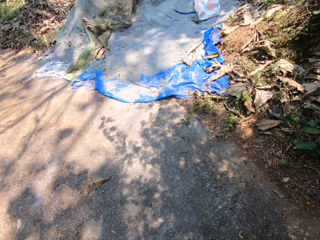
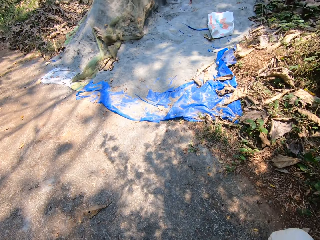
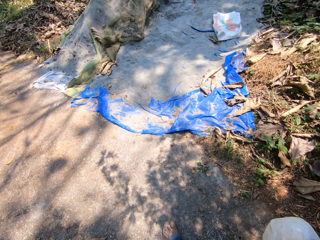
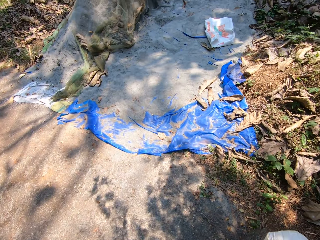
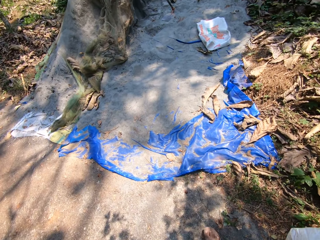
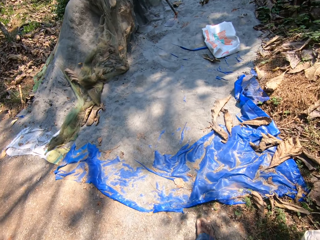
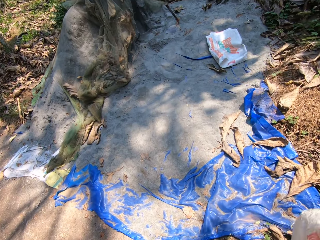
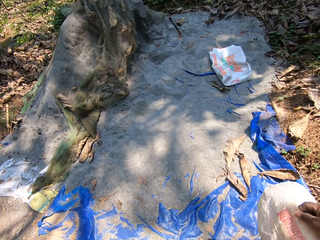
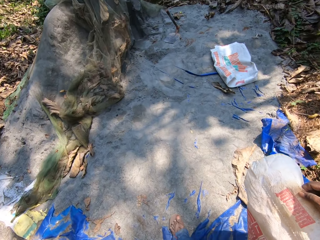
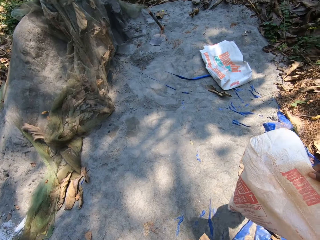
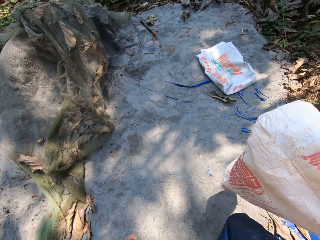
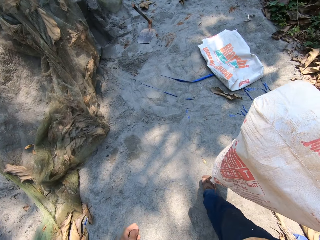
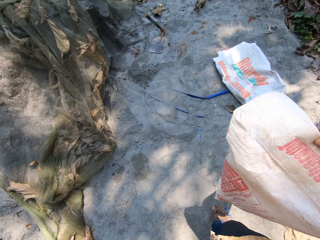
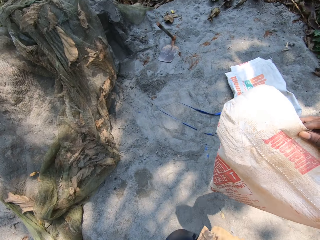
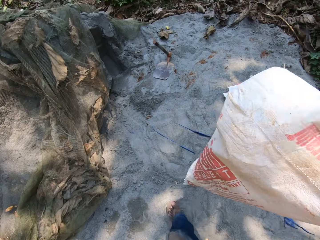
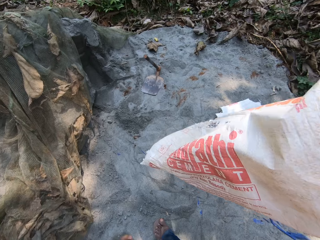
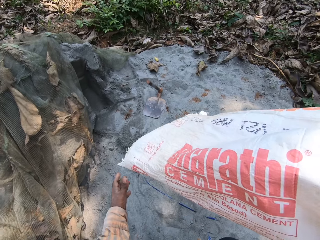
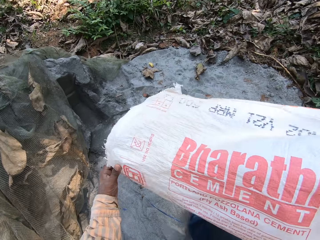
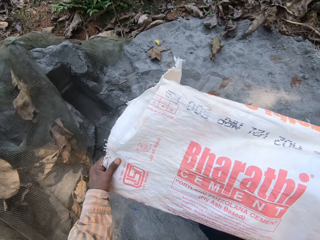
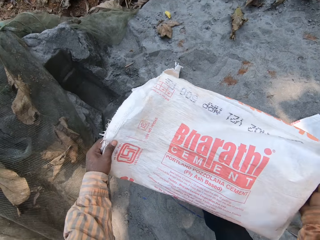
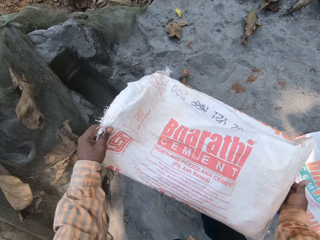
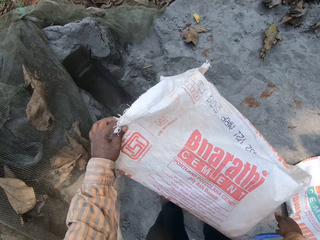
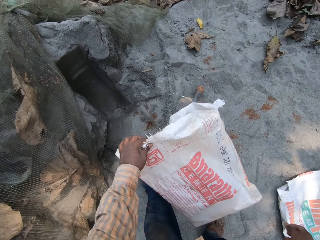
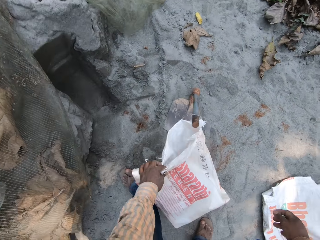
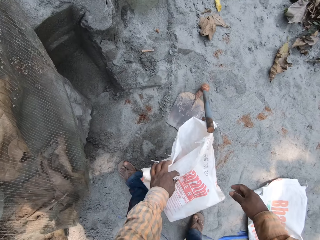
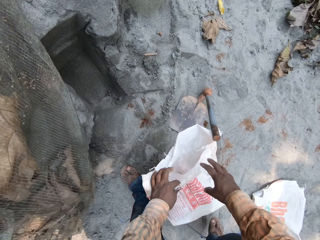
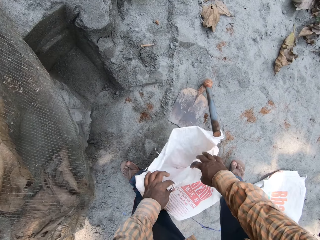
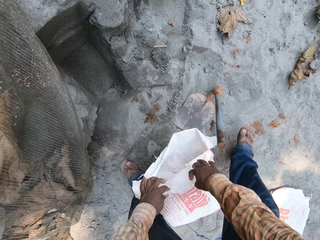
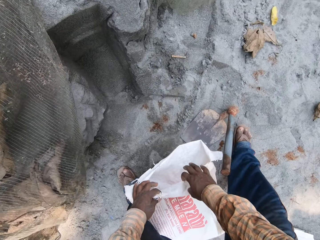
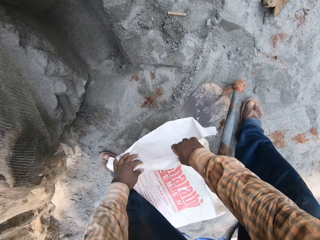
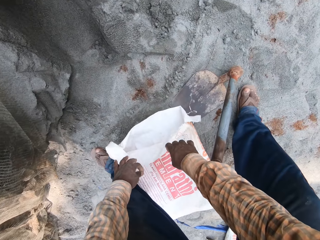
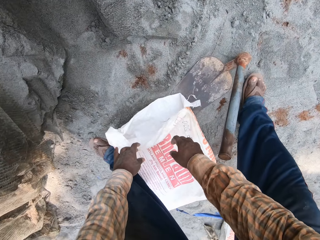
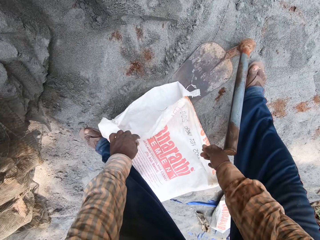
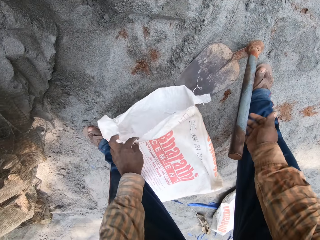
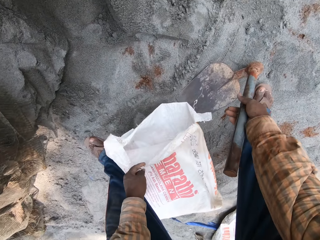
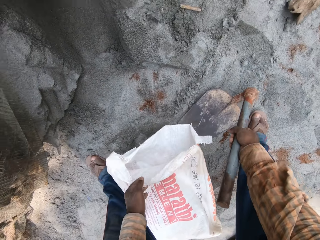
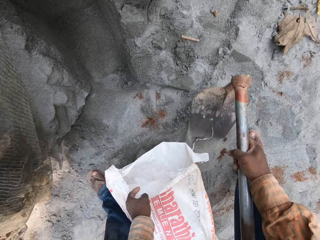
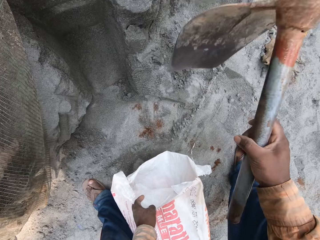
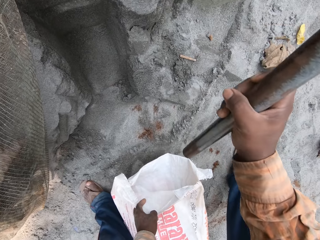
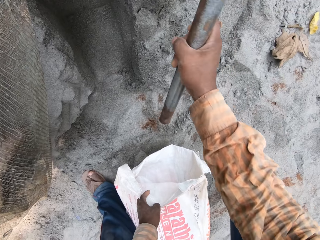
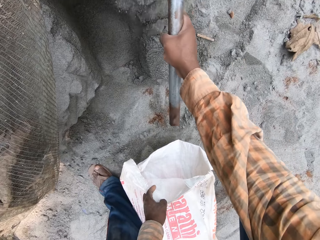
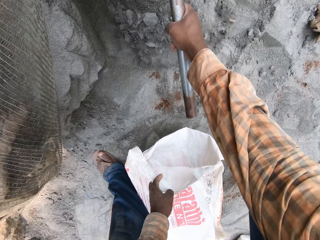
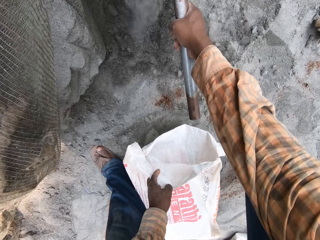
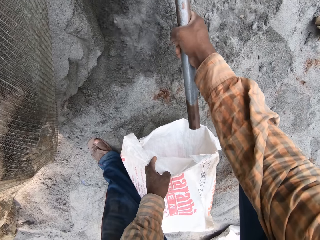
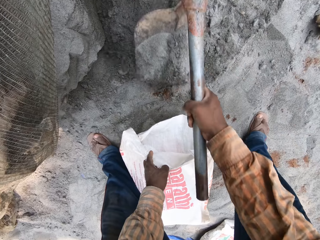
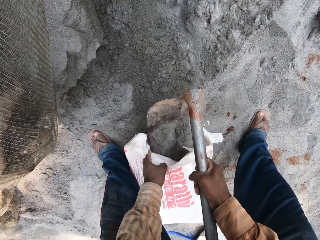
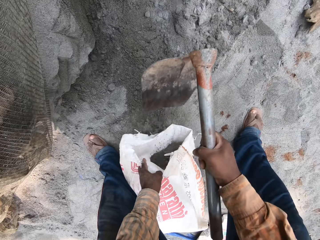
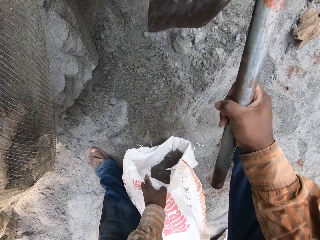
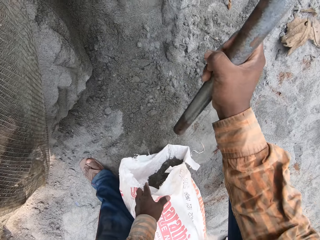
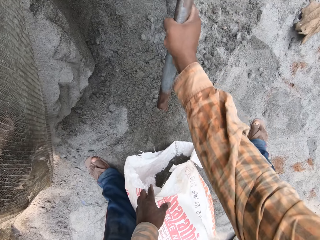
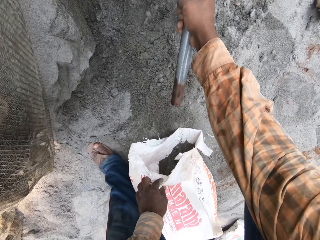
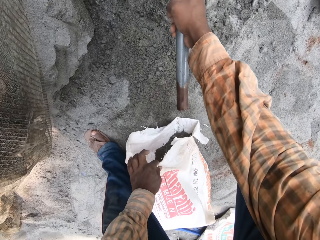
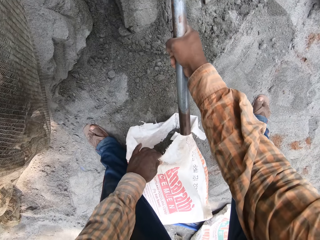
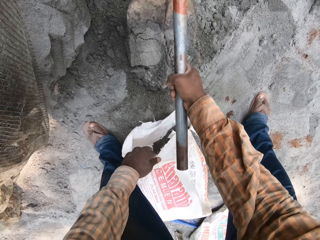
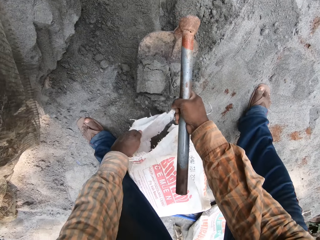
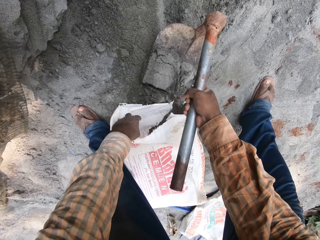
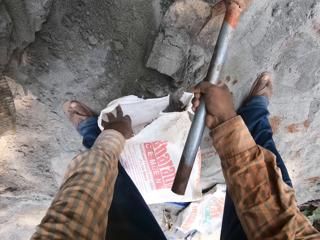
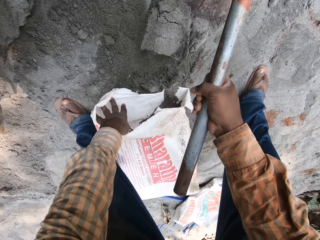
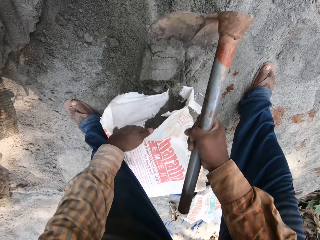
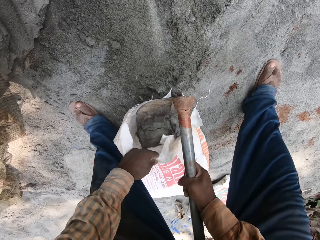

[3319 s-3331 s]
The camera wearer walks on the plastic paper. He passes the bag to his left hand with his right hand. He holds the bag in both hands. He places the bag on the floor with his left hand. He holds the bag in both hands. He picks up a hoe from the ground in his right hand. He scoops sand on the ground into the bag with the hoe in his right hand.

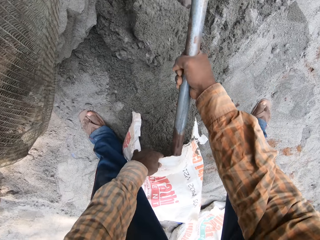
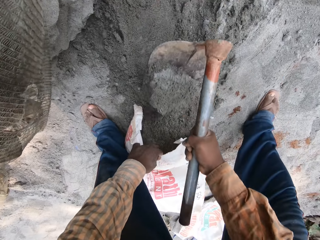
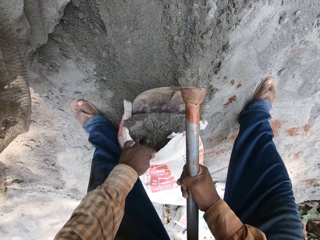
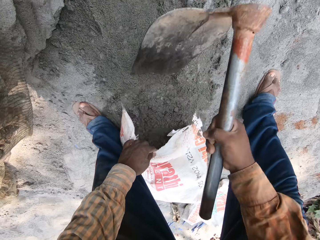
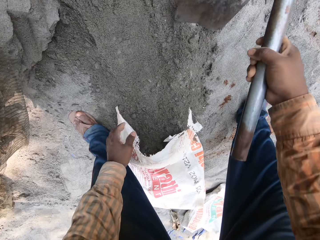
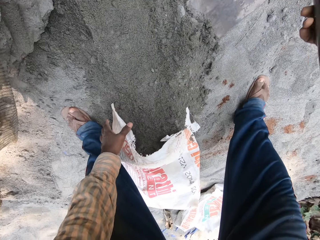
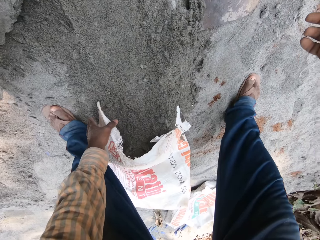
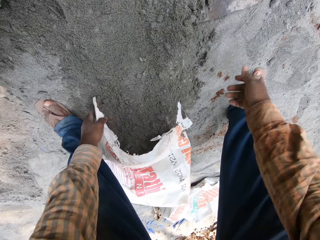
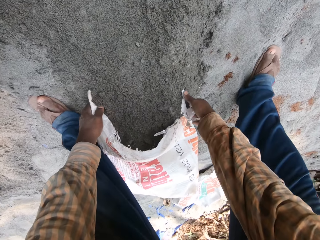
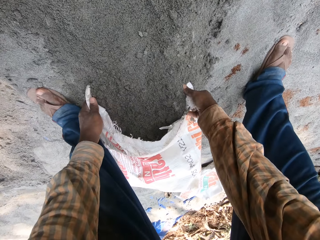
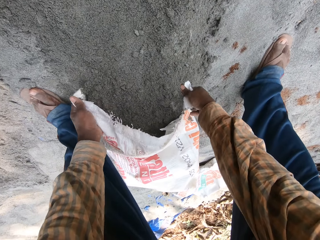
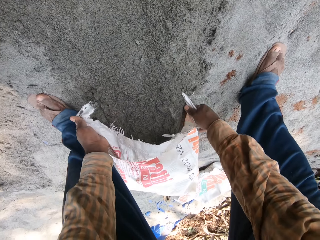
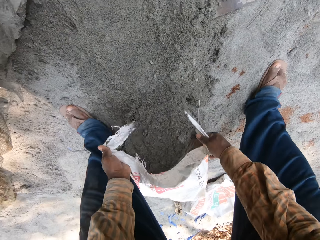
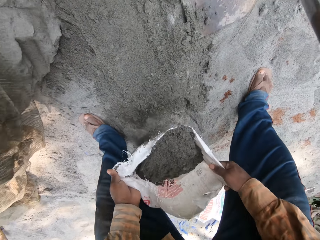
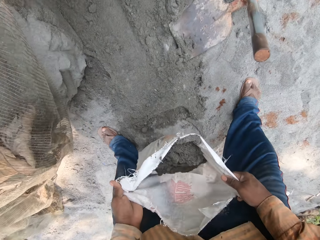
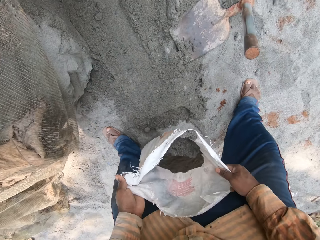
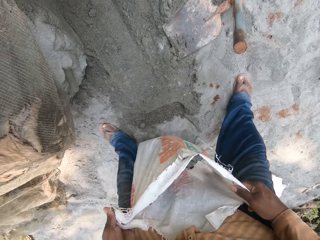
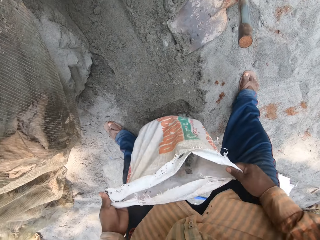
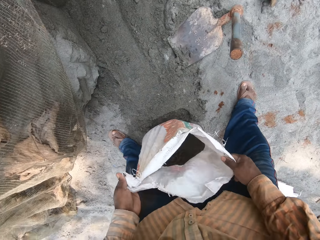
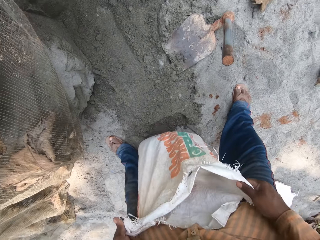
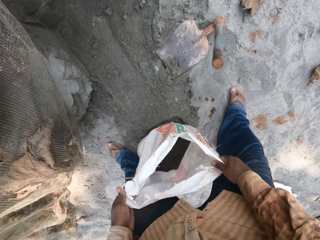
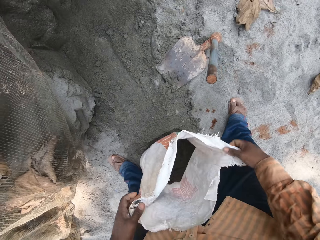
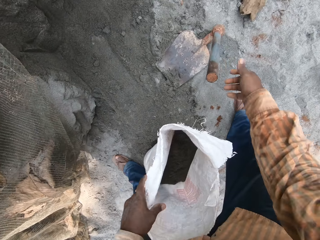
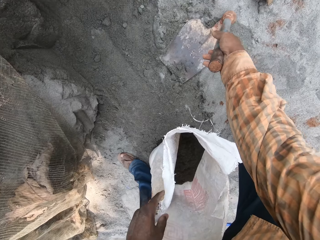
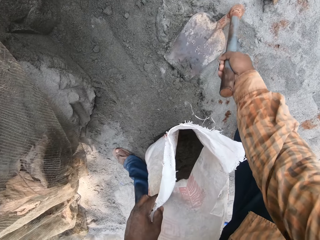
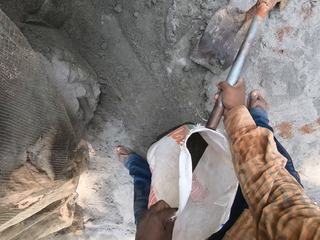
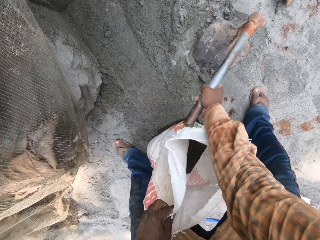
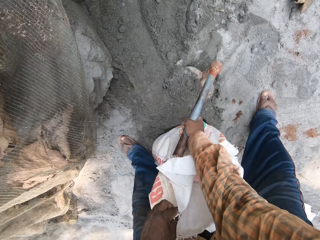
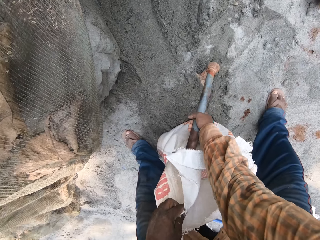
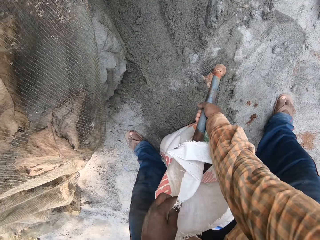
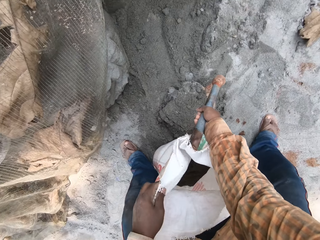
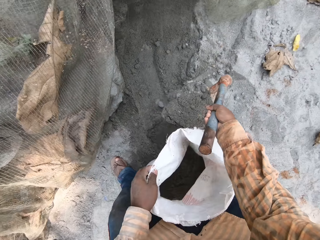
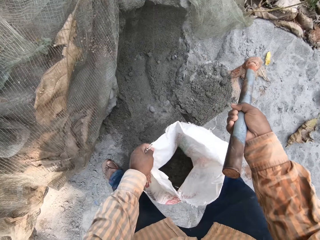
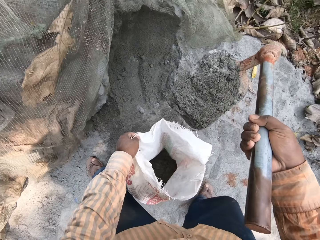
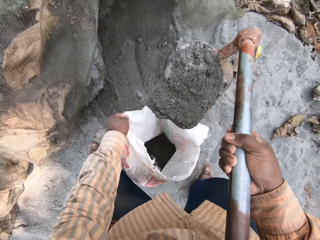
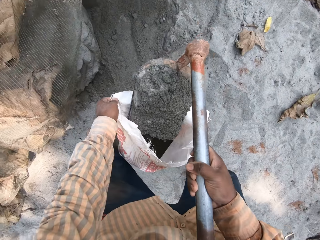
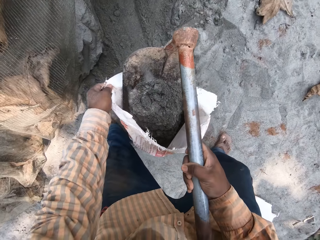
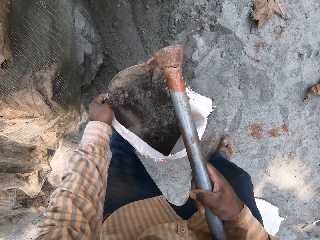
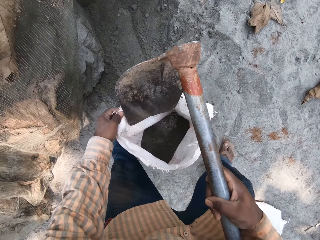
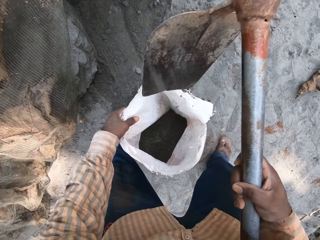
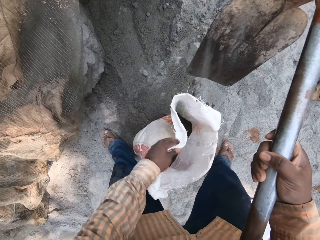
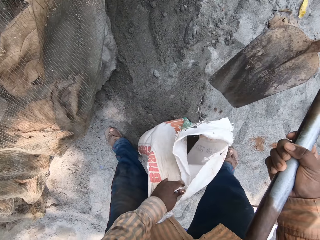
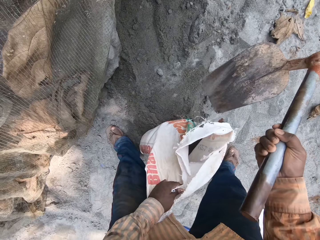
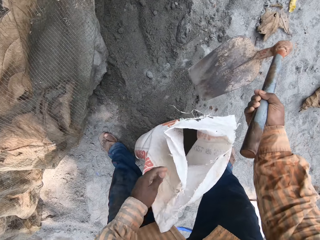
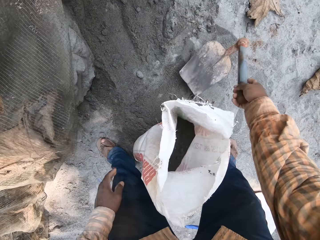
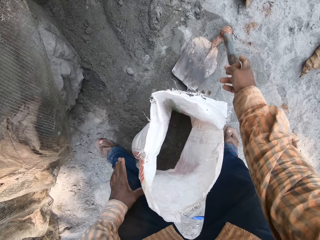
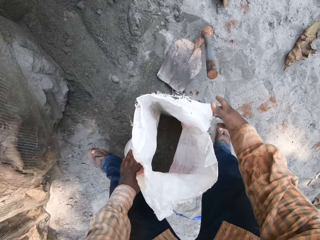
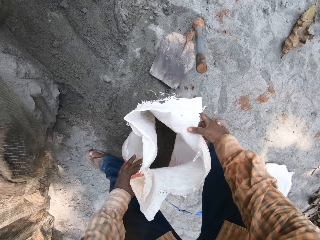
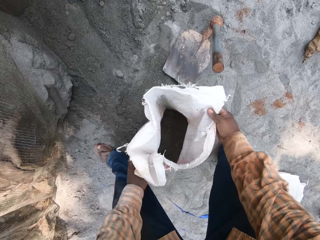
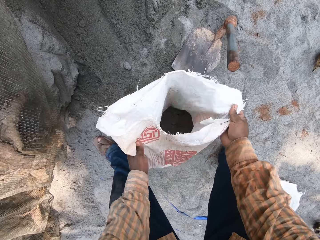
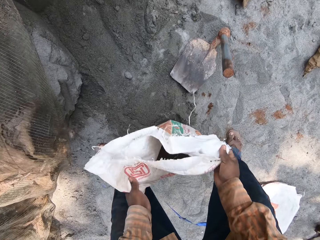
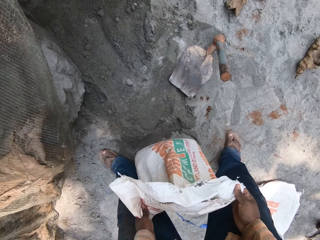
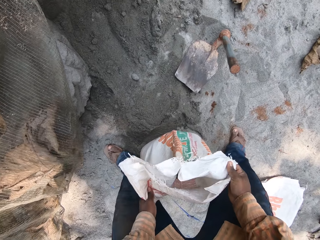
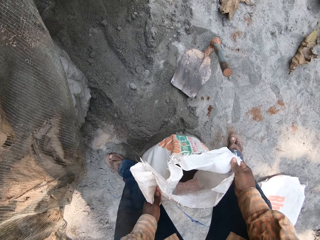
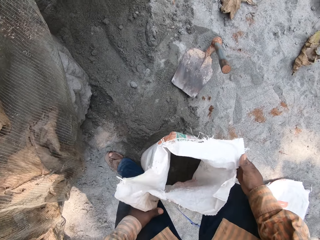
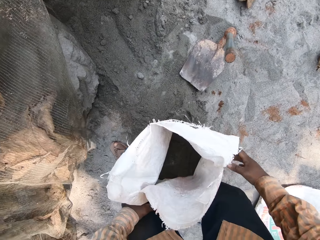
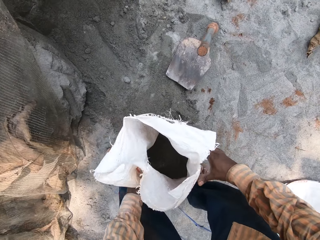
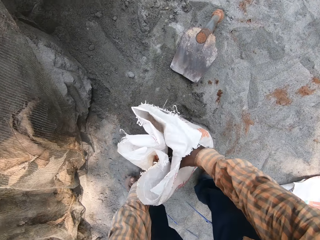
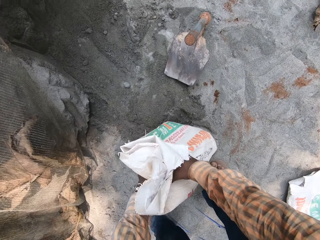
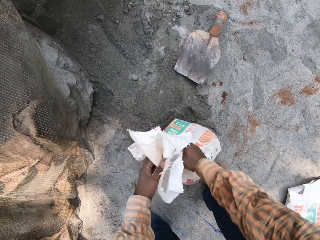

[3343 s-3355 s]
The camera wearer lifts the bag on the ground with both hands. He scoops sand on the ground into the bag with the hoe in his right hand. He picks up the hoe from the ground with his right hand. He drops the hoe on the ground with his right hand. He holds the bag on the ground with both hands.
